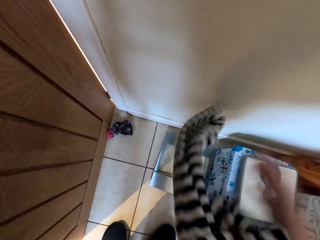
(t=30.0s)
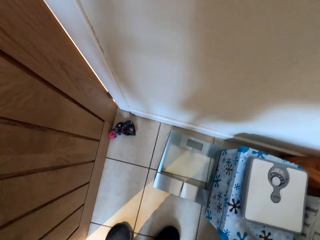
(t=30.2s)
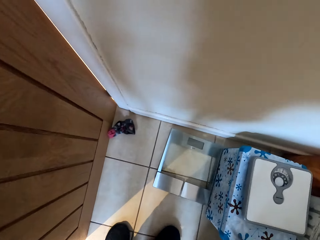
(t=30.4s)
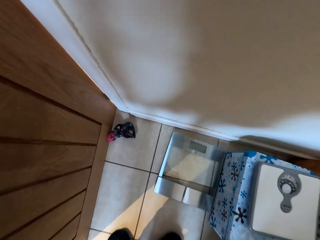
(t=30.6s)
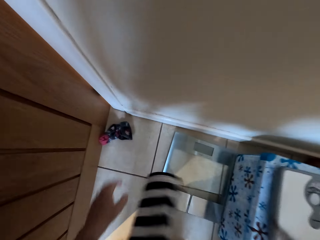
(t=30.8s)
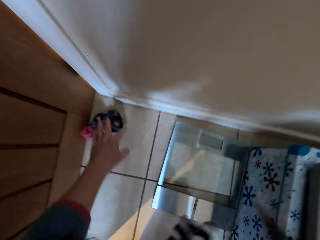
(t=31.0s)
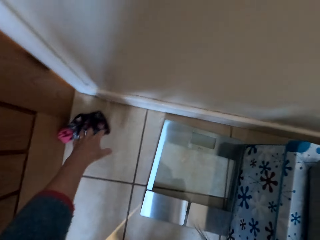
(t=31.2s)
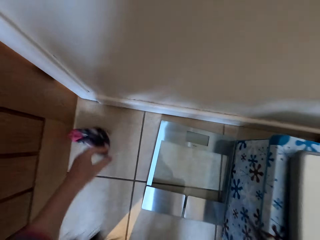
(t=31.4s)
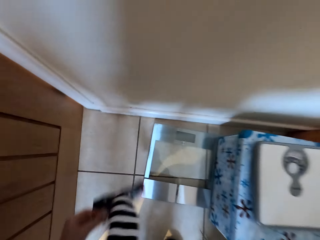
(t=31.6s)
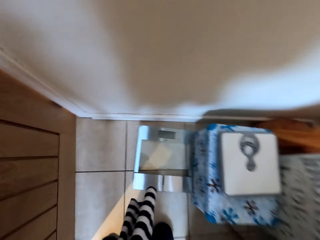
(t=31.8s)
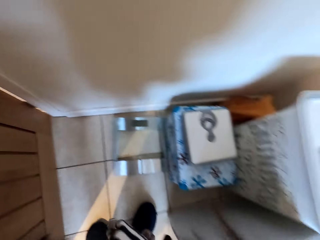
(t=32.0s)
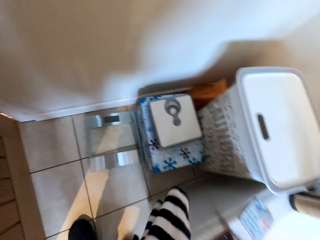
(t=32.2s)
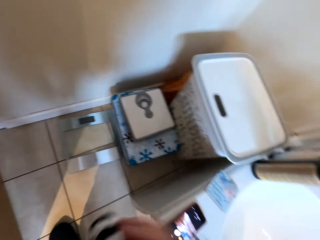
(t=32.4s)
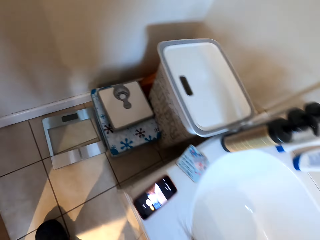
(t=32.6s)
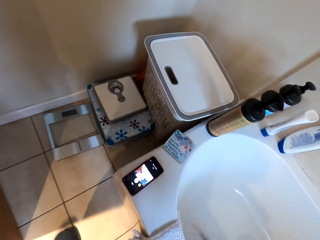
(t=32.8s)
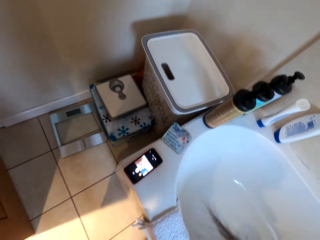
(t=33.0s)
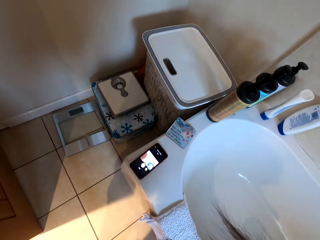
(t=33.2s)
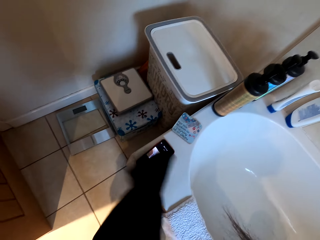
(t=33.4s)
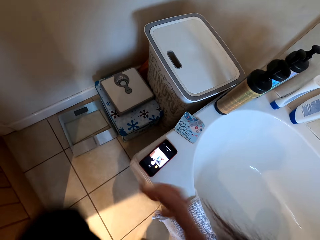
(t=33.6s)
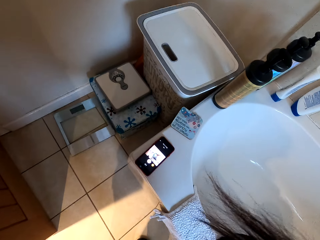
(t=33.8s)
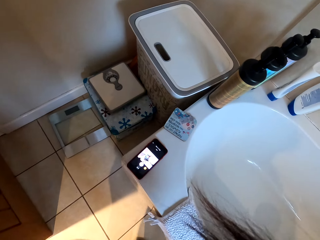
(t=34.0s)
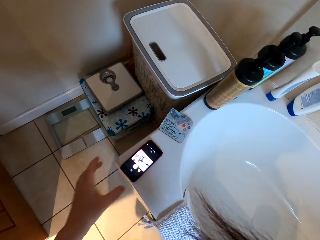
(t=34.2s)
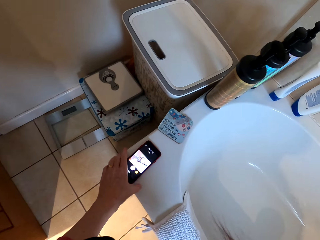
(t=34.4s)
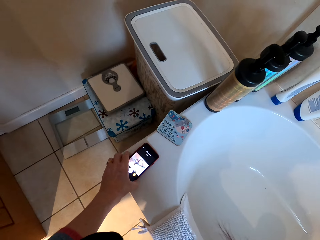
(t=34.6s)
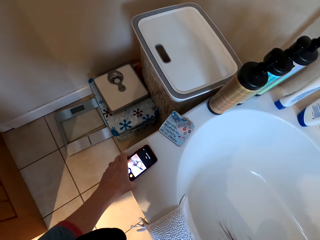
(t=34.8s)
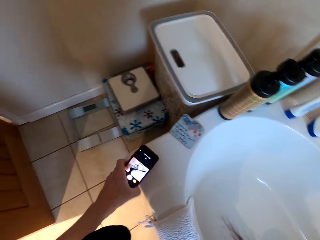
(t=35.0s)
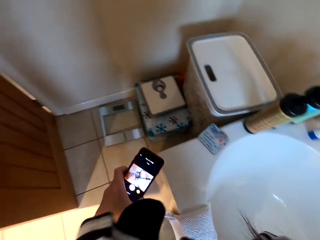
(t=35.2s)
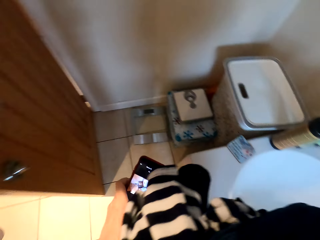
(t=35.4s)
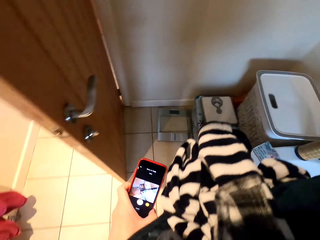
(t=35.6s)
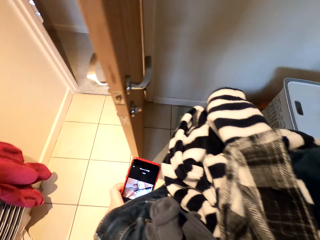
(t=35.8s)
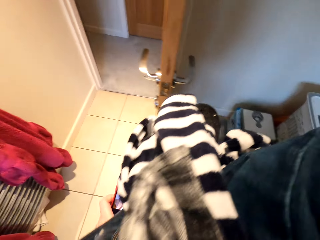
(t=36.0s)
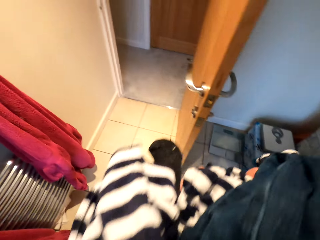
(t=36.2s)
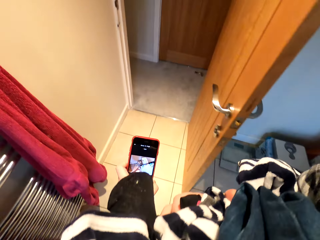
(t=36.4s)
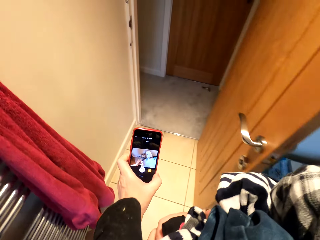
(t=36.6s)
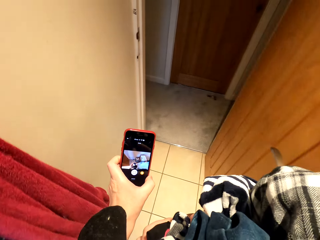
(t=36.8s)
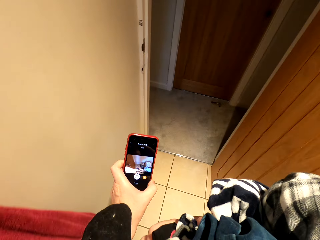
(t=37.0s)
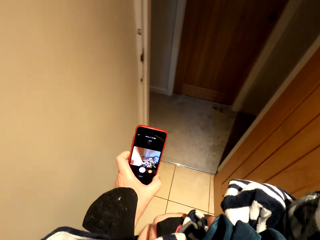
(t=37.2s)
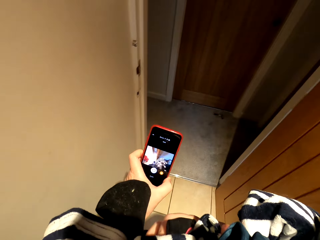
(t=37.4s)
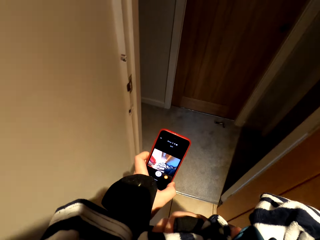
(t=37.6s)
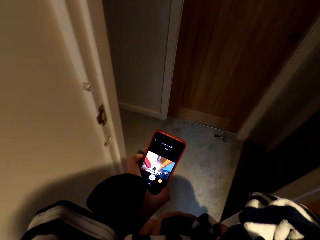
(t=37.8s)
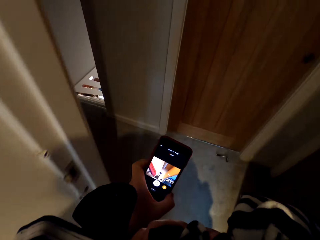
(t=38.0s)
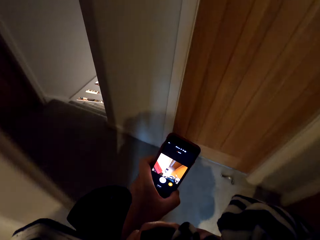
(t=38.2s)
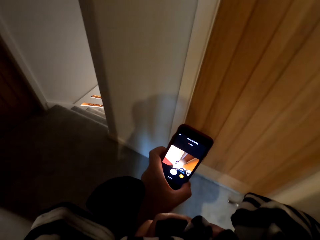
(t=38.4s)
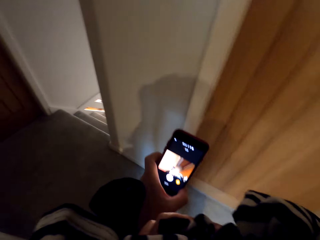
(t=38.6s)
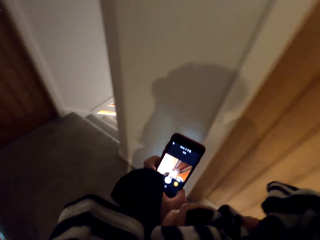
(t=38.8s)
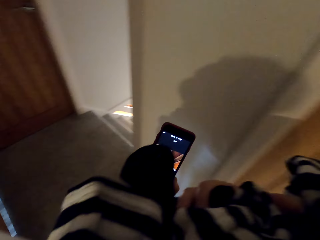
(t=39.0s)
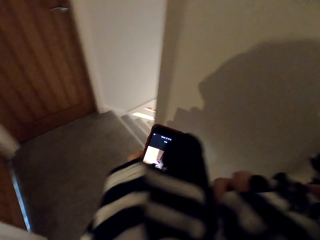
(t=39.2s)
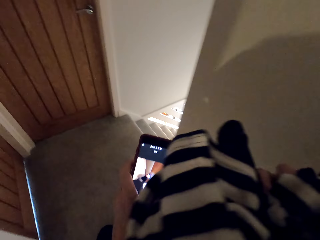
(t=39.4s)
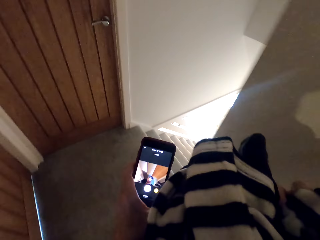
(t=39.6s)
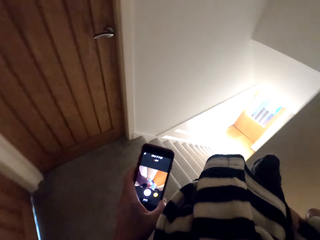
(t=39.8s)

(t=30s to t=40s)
The camera wearer picks something. They pick the phone. They walk in the room.

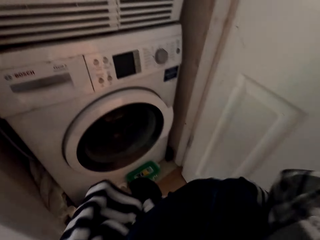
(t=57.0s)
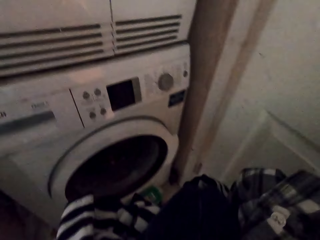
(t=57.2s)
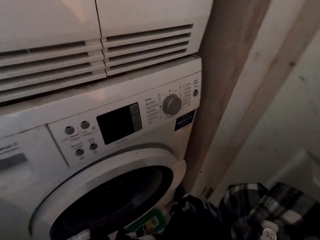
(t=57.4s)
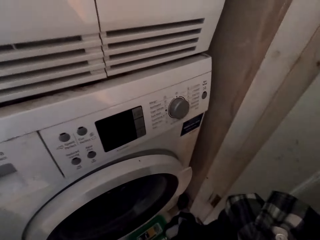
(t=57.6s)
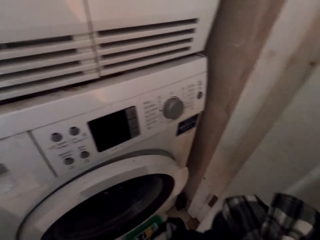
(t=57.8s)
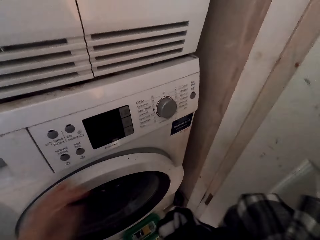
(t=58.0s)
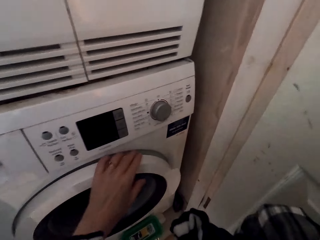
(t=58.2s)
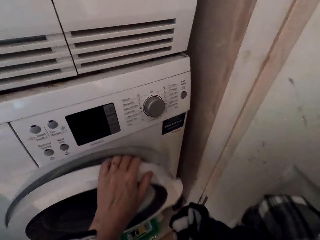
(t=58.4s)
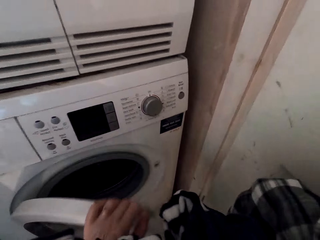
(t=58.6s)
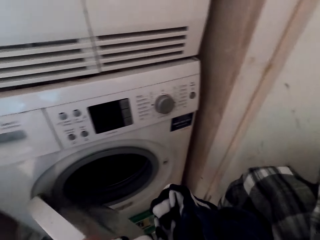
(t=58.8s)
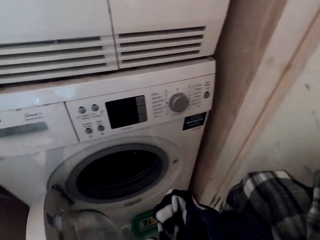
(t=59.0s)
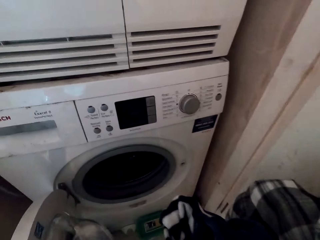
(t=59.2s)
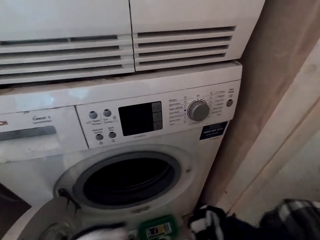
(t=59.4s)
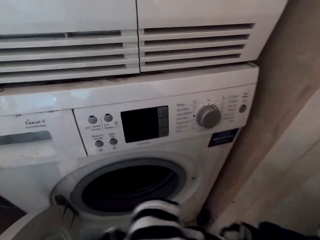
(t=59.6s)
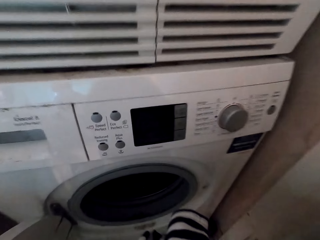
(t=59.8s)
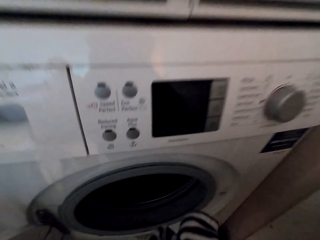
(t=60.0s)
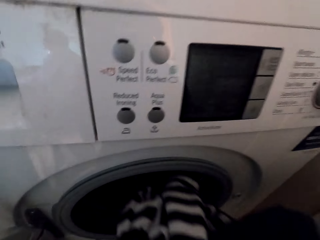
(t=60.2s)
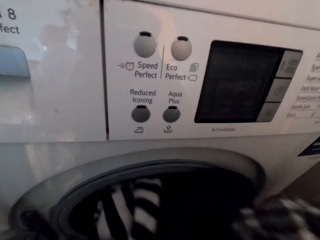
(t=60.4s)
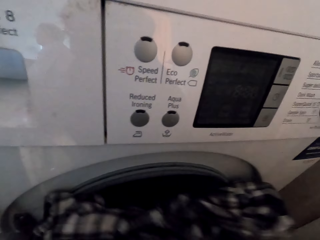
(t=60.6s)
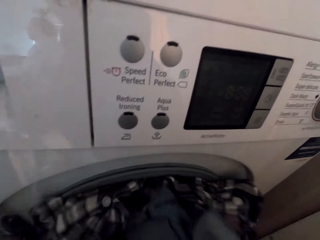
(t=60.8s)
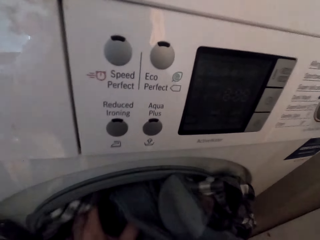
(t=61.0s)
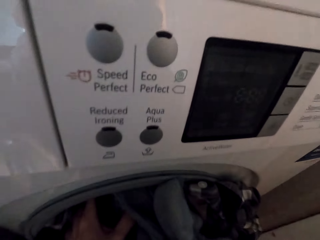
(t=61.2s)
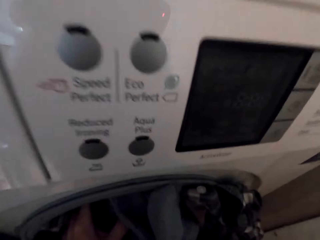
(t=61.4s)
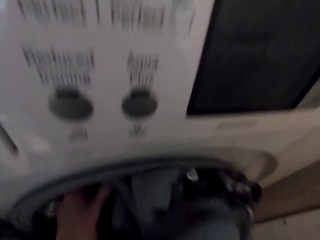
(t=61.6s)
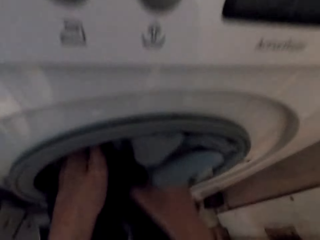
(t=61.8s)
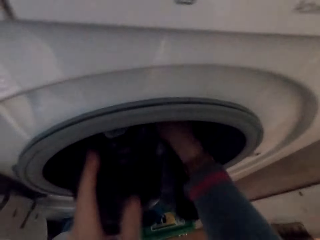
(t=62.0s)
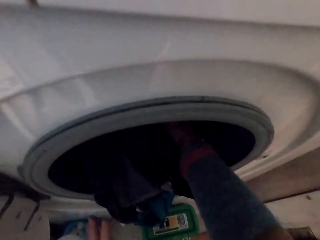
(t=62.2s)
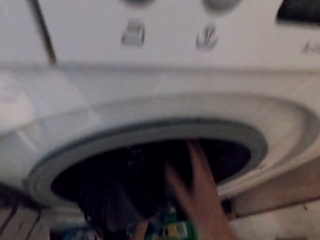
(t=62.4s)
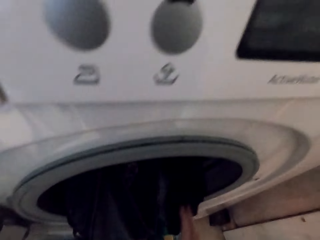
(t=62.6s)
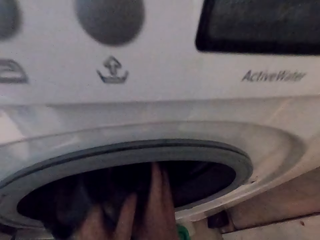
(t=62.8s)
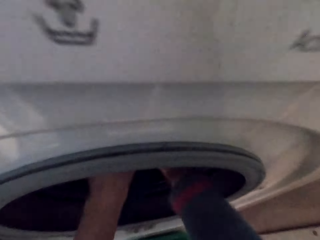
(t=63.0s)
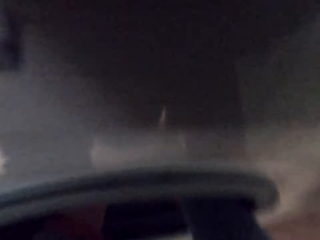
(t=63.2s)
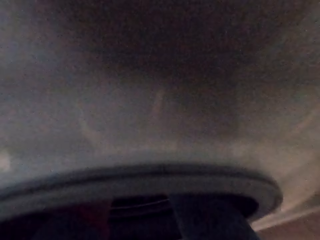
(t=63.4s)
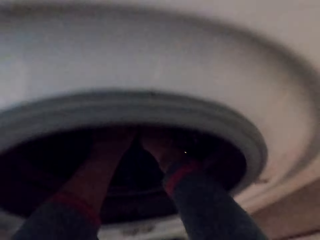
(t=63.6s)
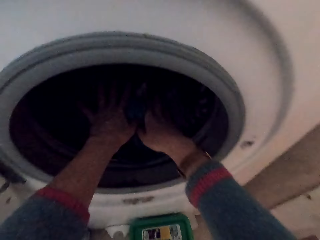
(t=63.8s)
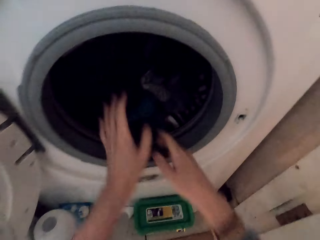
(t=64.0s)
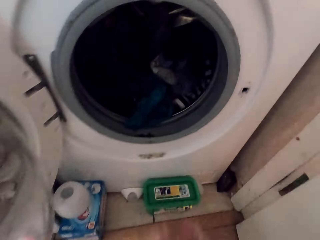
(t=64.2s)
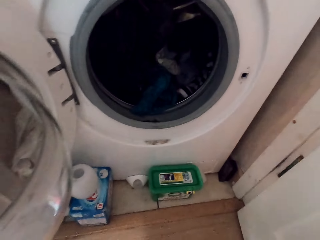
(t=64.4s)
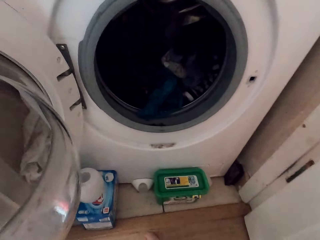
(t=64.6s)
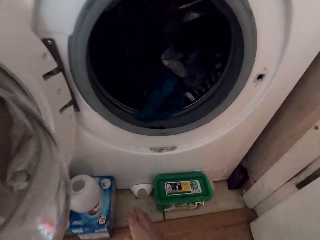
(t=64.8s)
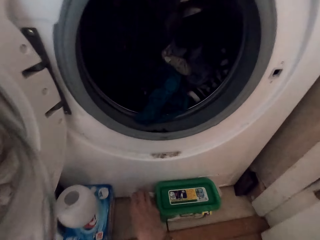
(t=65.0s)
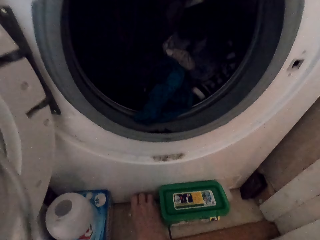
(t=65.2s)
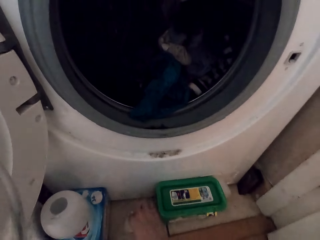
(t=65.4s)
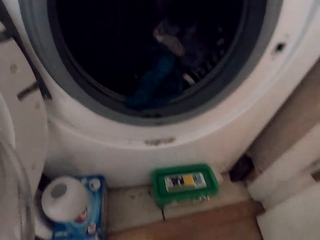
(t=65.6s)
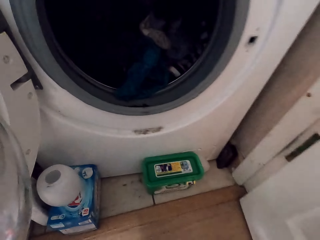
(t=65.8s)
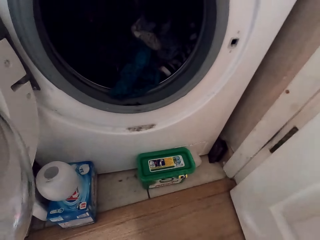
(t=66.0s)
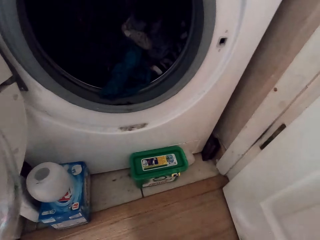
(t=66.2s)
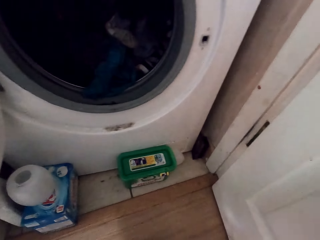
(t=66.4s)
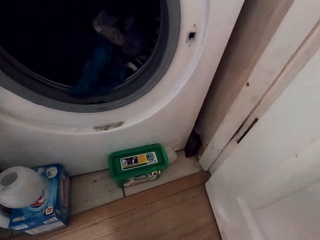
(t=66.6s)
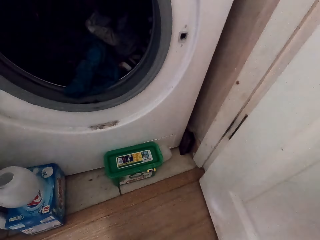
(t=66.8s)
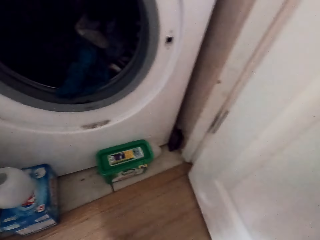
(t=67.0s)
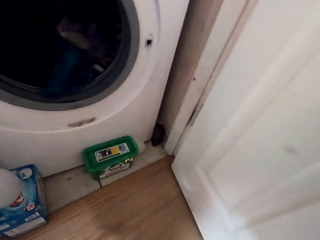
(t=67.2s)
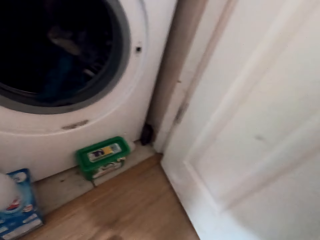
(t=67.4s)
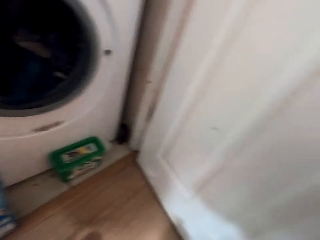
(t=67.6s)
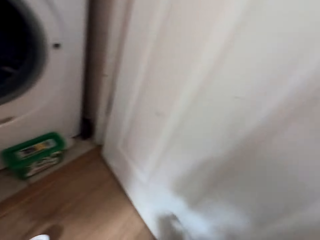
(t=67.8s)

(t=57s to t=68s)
The camera wearer opens the dry cleaner. They insert the clothes into the dry cleaner.
